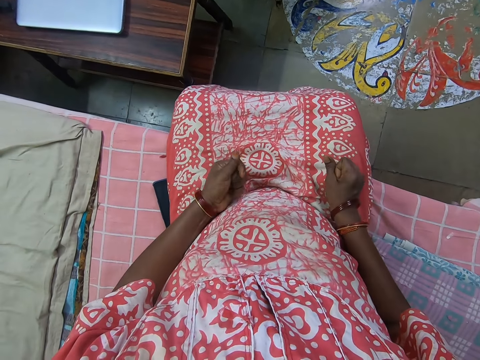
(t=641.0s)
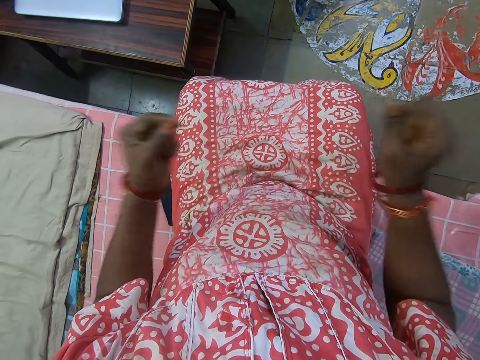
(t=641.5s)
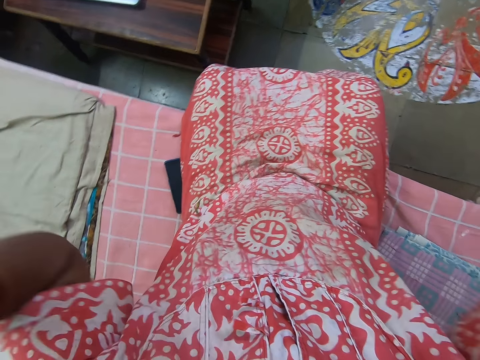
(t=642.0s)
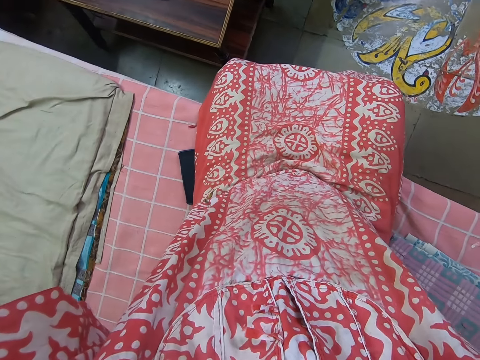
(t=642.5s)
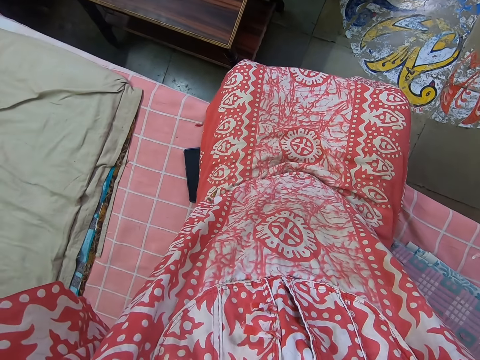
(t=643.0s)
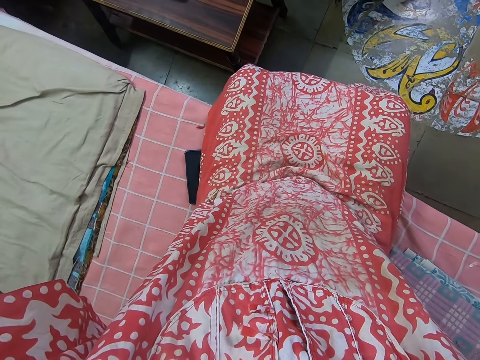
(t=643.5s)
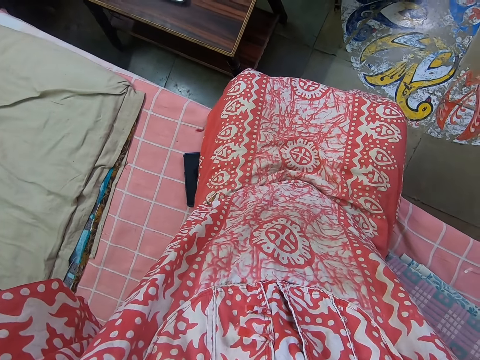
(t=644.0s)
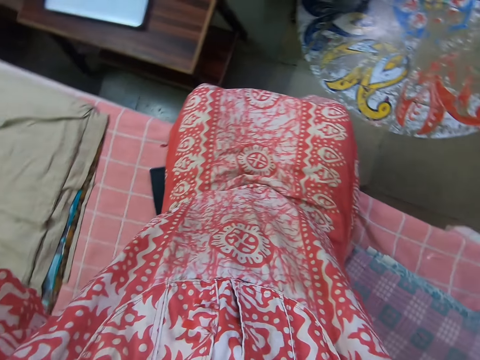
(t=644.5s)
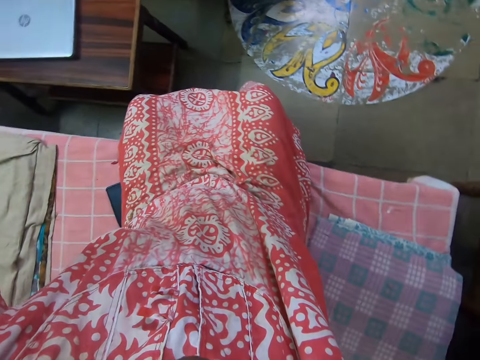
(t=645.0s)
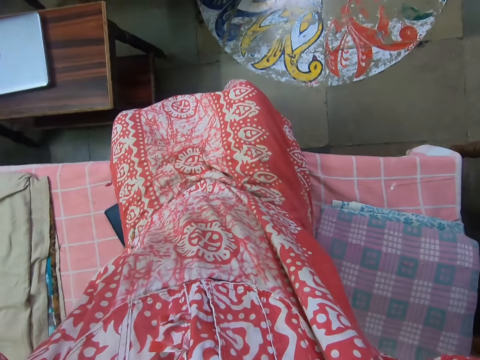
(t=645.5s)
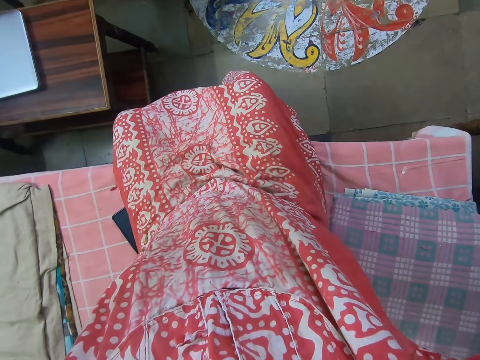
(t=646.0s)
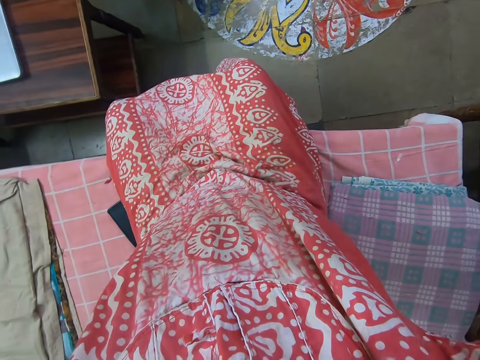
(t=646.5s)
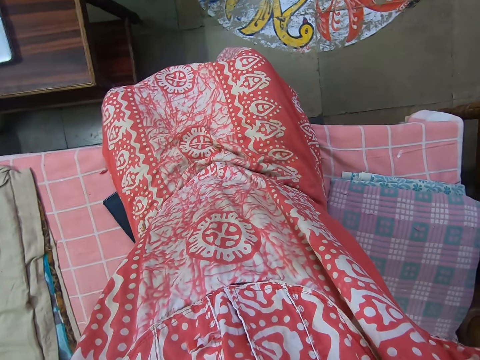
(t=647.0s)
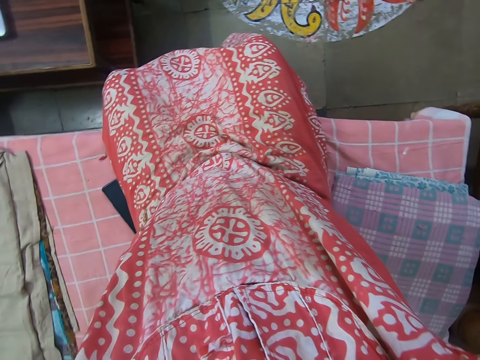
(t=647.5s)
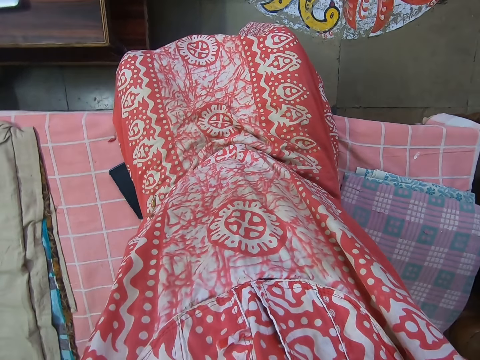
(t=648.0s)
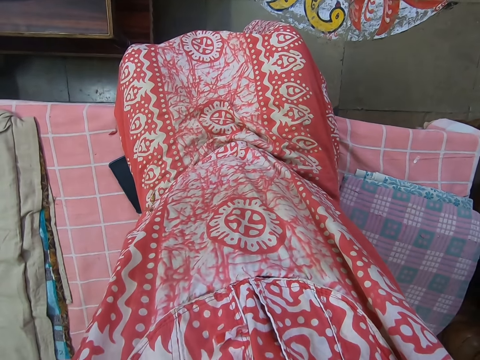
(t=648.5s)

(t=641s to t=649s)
The camera wearer adjusts the camera. She removes the camera from her forehead.
